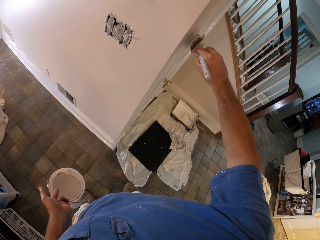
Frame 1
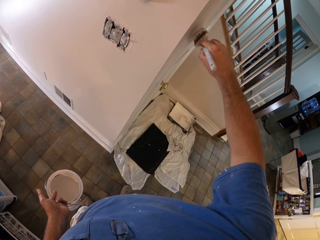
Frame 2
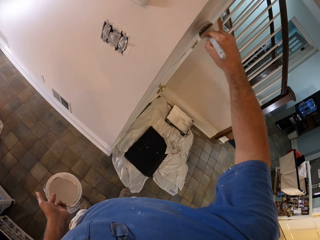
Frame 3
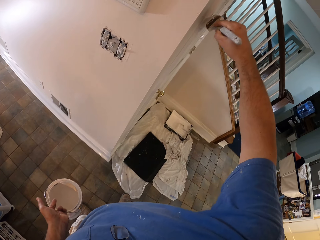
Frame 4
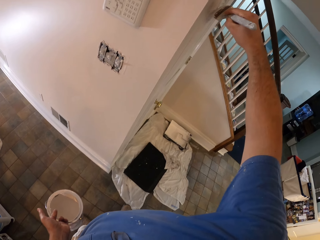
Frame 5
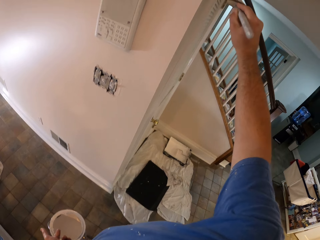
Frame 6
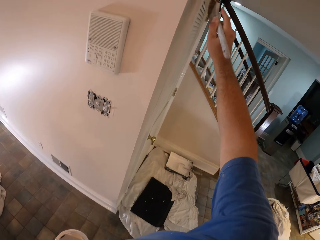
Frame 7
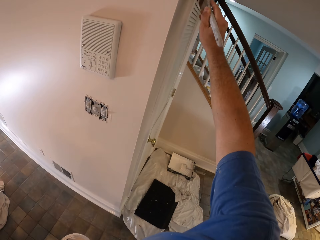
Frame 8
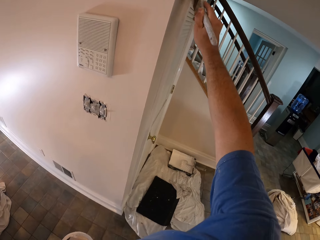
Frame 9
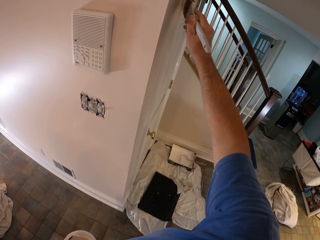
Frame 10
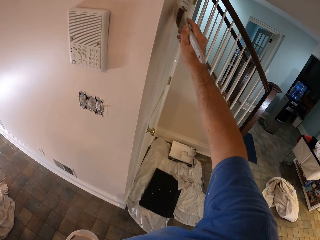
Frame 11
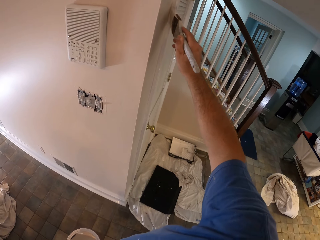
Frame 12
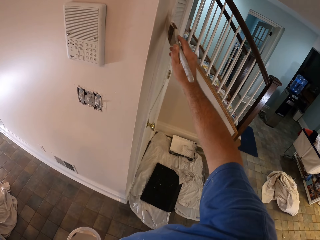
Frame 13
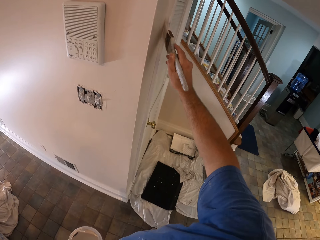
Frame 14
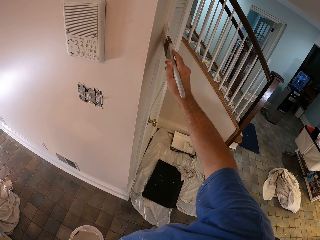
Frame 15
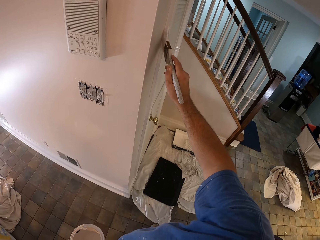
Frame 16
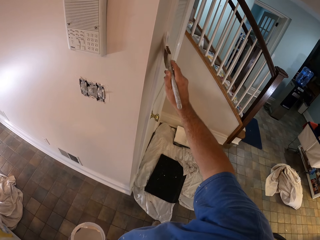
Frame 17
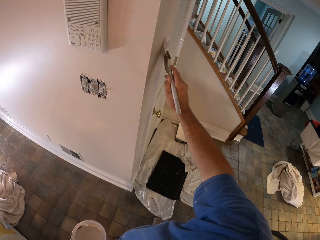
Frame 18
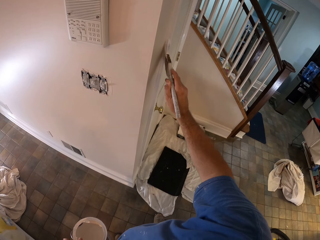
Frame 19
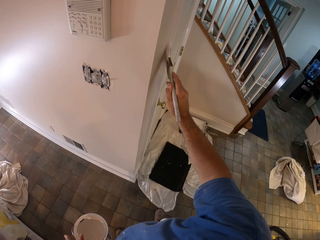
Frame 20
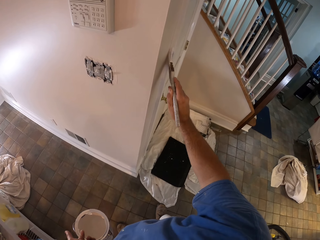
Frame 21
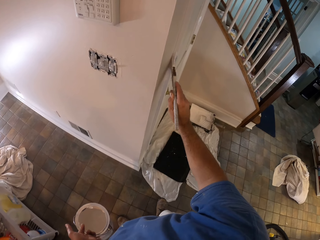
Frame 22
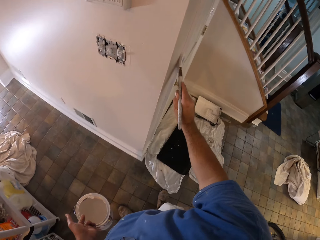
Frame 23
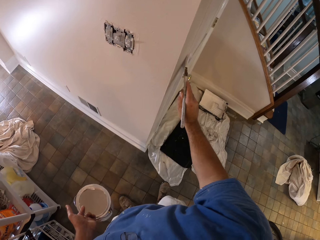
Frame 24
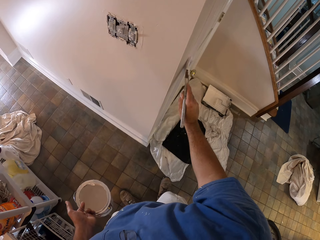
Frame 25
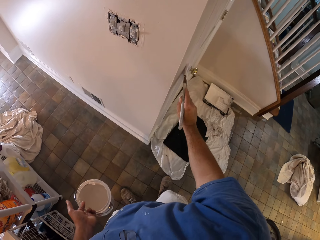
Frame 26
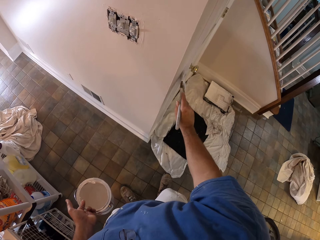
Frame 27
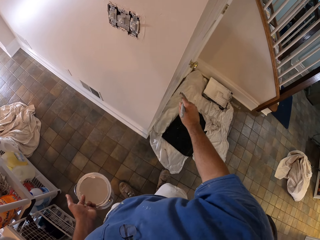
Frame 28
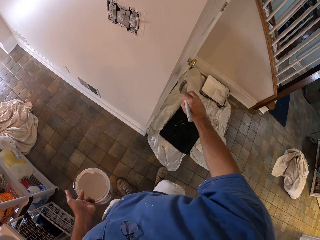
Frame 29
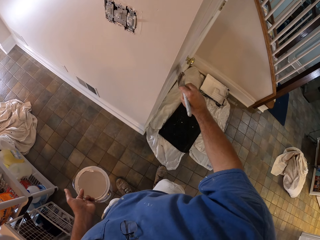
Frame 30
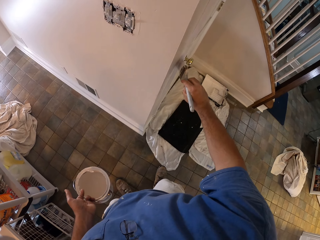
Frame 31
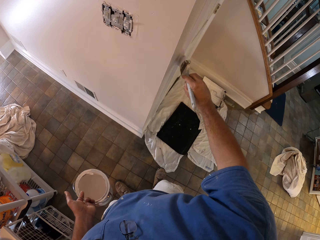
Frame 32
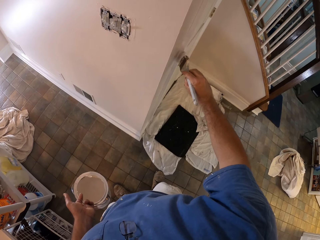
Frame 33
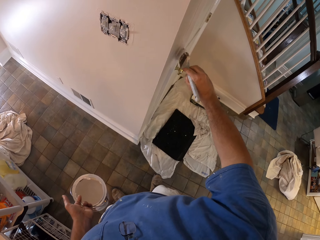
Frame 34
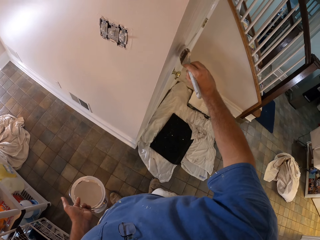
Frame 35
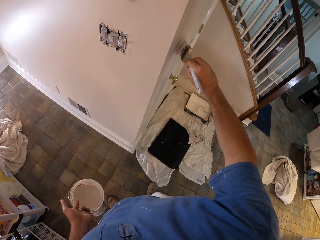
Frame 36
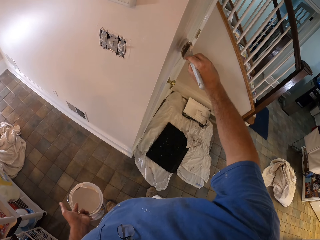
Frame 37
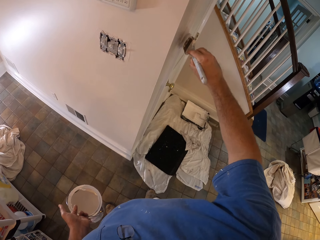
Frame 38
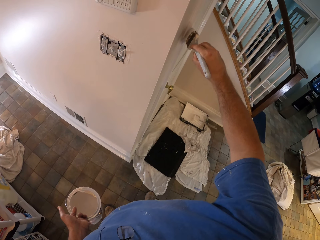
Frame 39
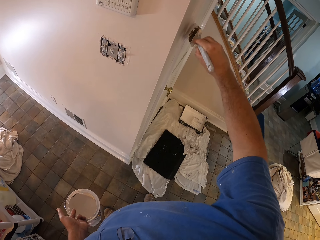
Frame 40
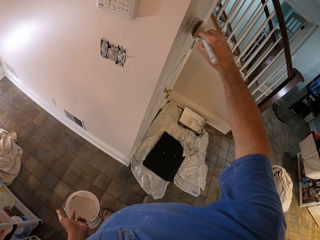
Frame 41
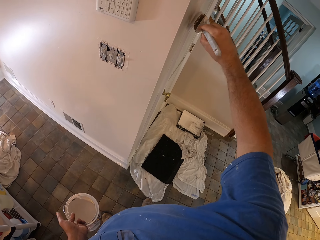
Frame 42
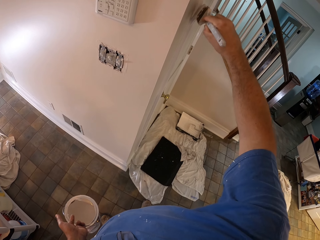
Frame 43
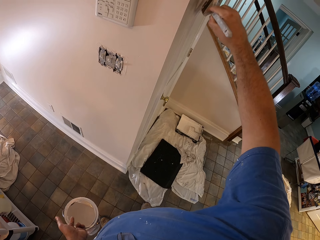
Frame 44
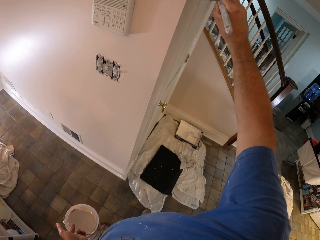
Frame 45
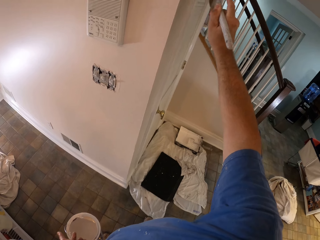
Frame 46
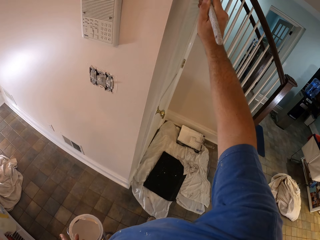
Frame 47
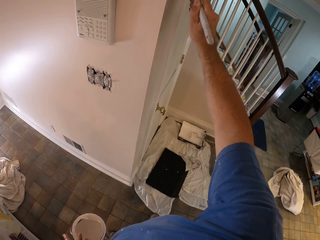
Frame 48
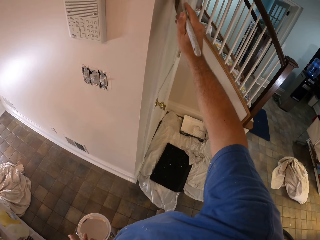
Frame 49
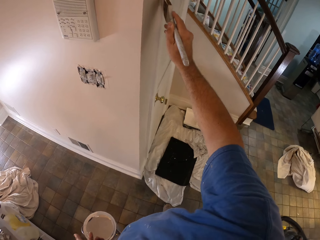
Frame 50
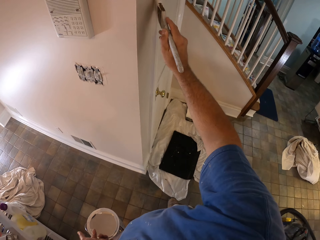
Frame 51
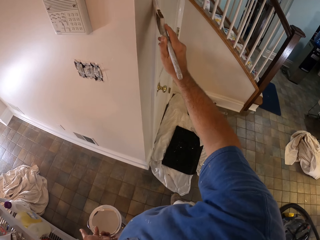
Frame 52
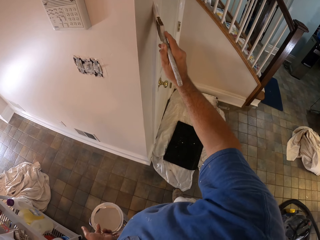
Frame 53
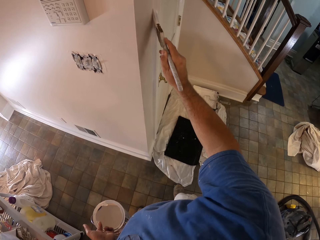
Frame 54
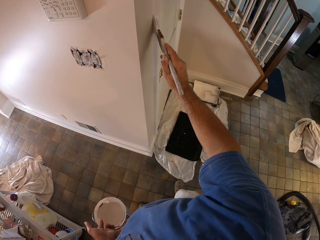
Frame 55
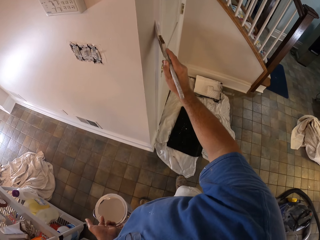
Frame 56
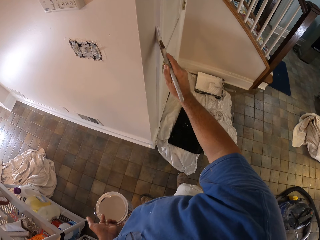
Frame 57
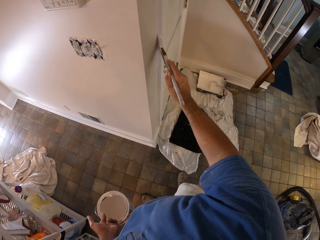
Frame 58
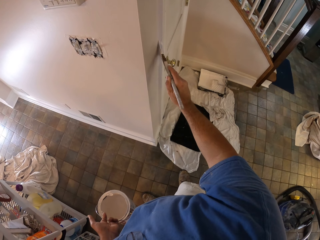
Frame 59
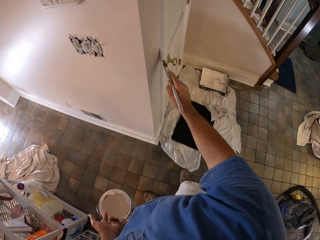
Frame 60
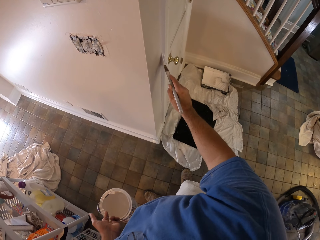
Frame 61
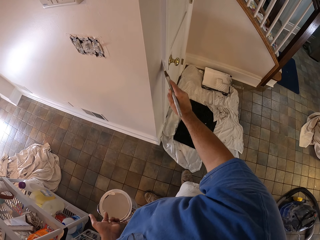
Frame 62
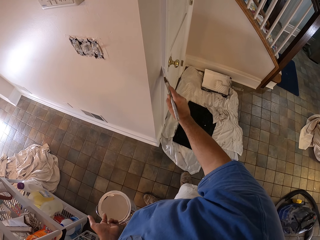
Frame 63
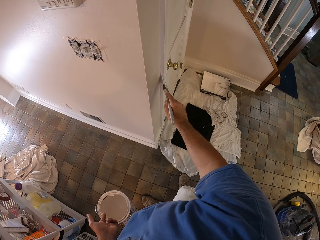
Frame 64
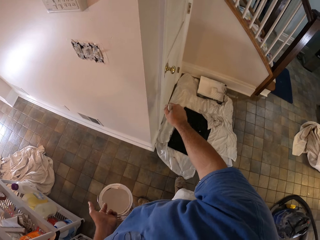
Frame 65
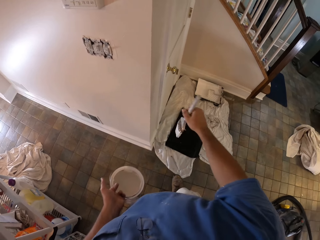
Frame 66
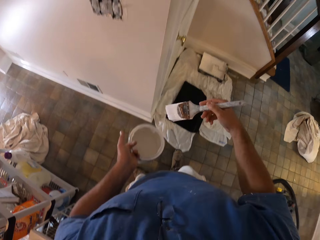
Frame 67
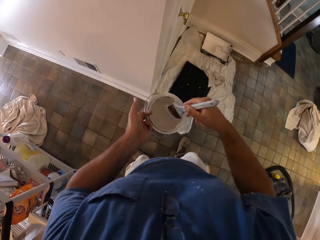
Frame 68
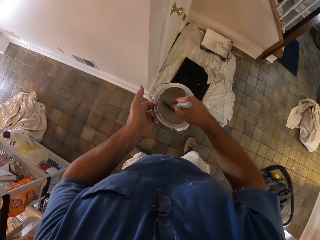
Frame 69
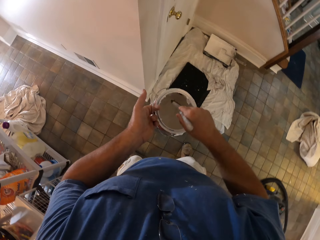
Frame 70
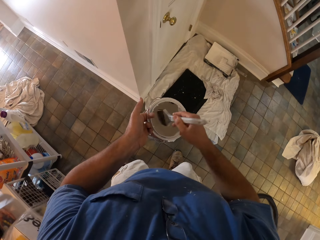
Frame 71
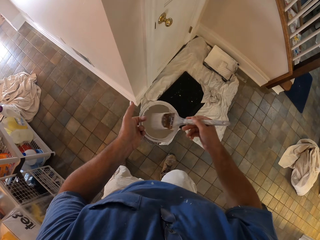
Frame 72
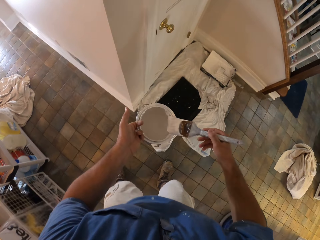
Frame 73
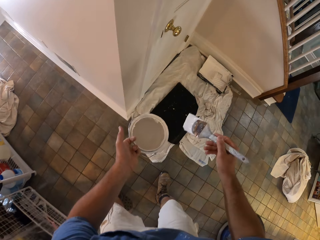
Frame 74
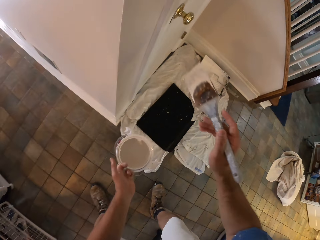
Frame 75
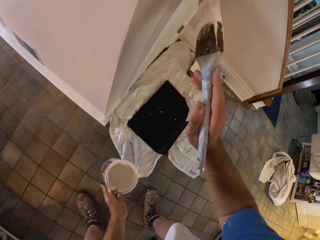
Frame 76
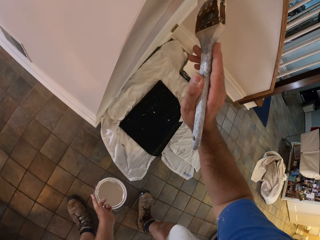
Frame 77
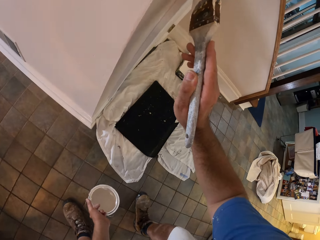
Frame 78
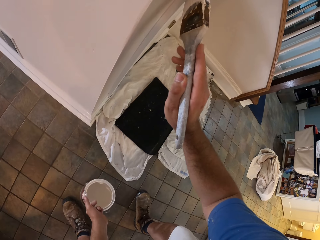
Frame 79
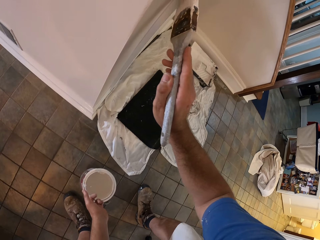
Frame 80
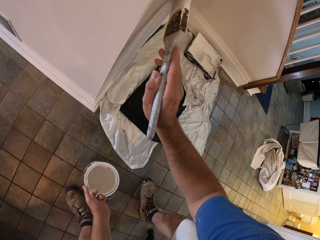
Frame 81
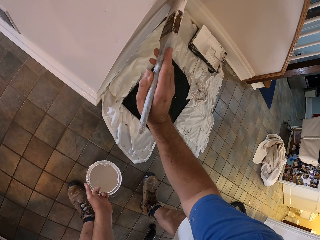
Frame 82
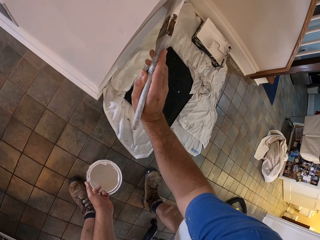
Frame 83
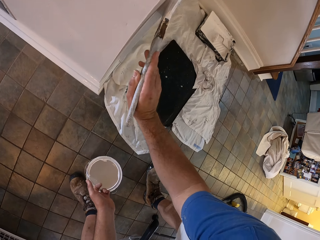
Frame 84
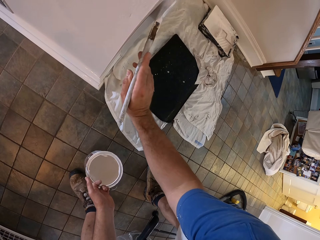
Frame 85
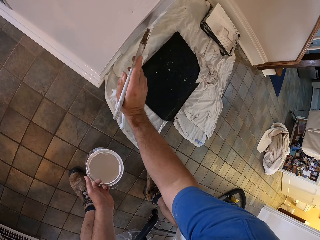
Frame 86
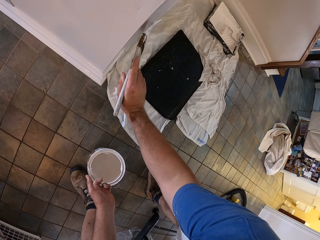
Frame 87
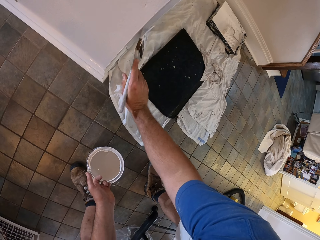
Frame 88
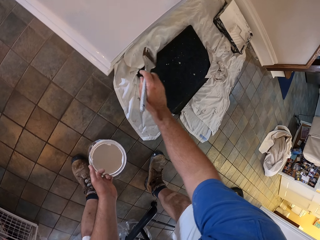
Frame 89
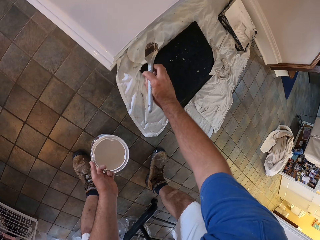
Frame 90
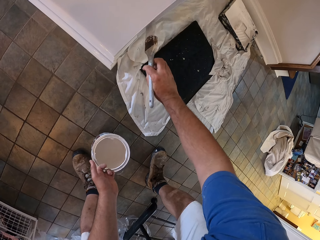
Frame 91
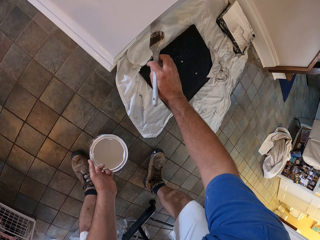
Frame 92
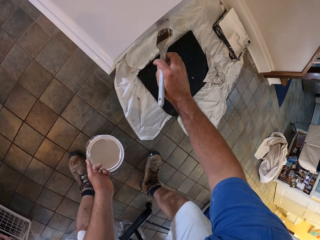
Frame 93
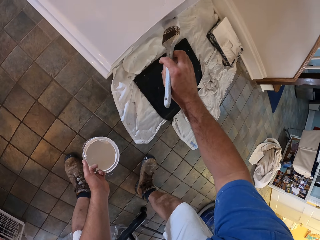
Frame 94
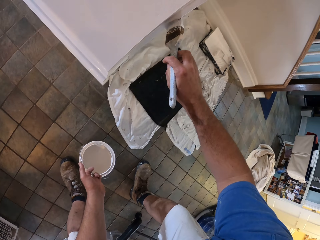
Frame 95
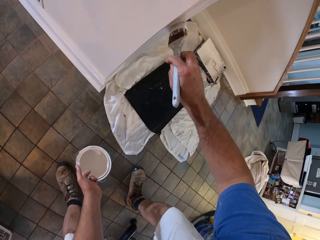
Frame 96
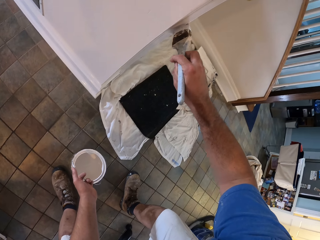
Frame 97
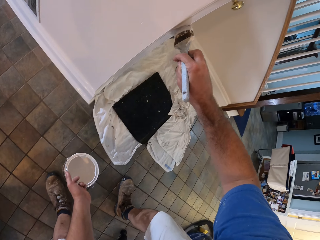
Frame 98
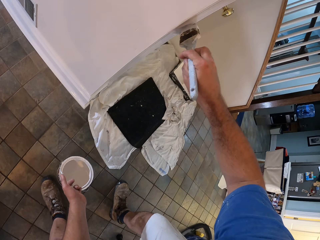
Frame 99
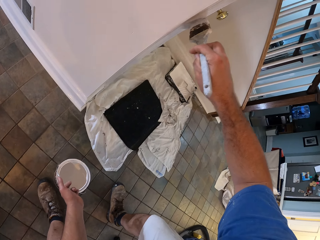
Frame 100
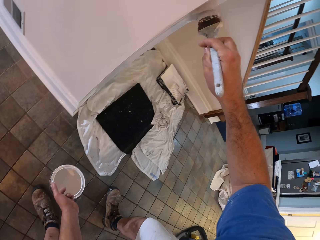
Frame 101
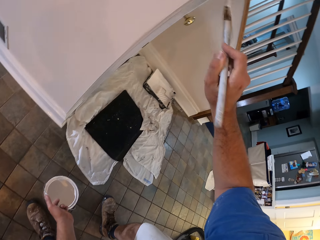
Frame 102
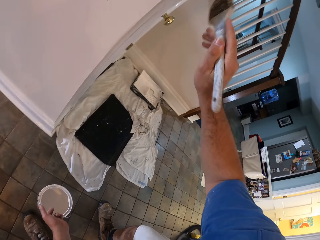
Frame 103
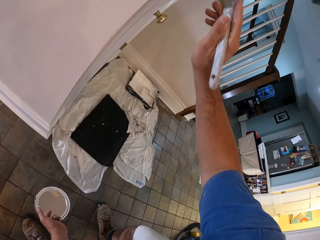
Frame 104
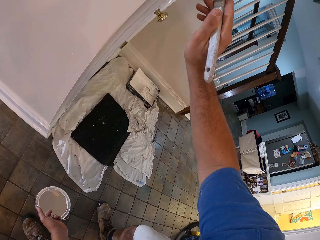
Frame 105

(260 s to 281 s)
The camera wearer moves his hand towards the can of paint. He dips the paint brush in the can of paint and moves the paint brush in the can of paint. He lifts up the paint brush from the can of paint. He bends towards the floor. He moves his hand towards the closet. He paints the door or baseboard of the closet with the paint brush in his right hand.
